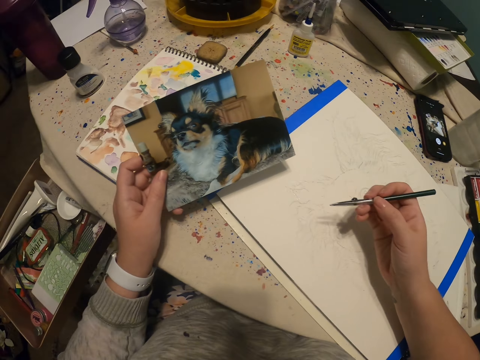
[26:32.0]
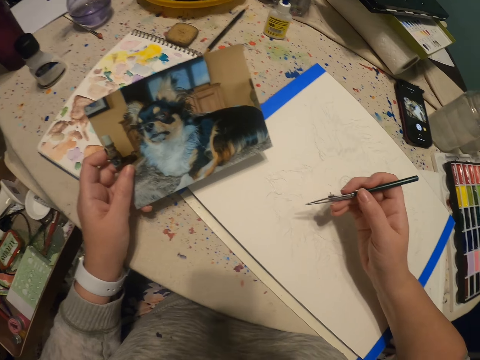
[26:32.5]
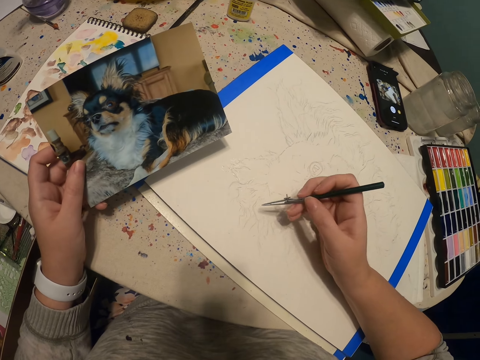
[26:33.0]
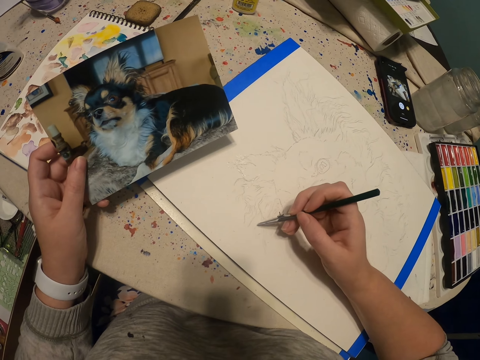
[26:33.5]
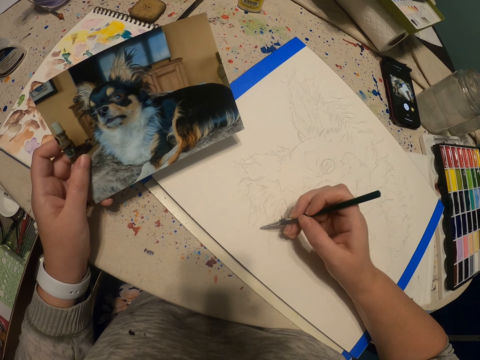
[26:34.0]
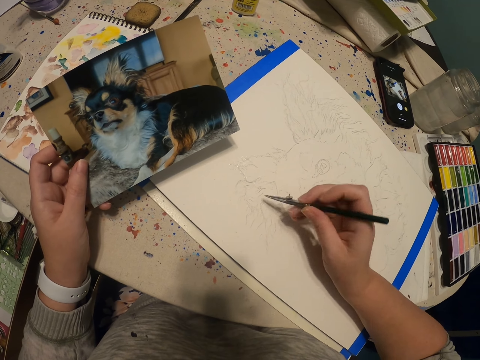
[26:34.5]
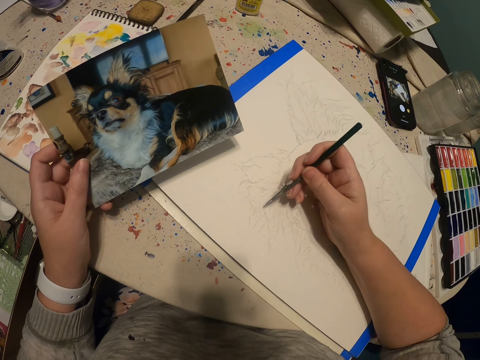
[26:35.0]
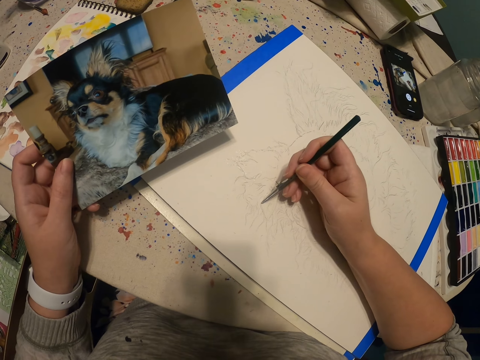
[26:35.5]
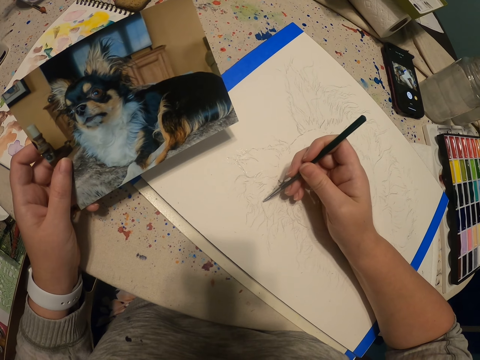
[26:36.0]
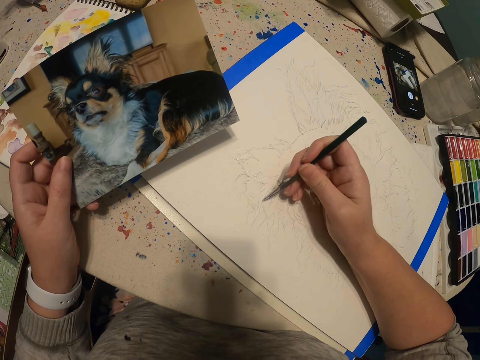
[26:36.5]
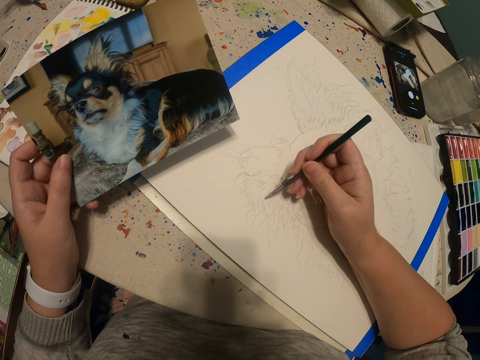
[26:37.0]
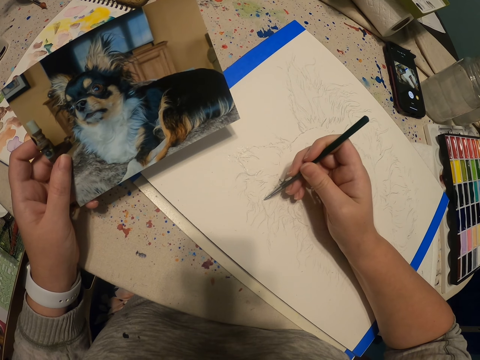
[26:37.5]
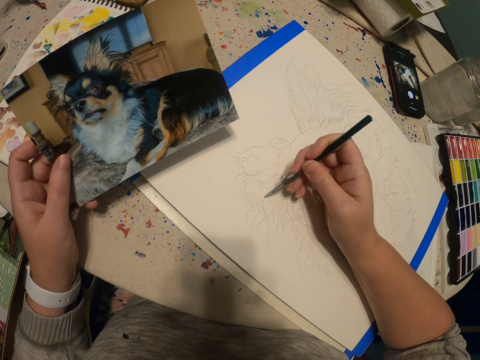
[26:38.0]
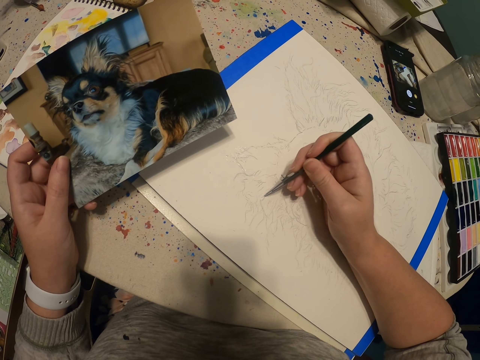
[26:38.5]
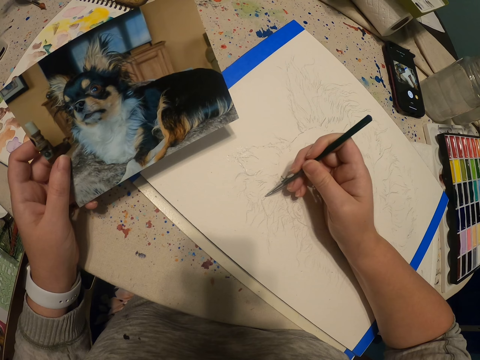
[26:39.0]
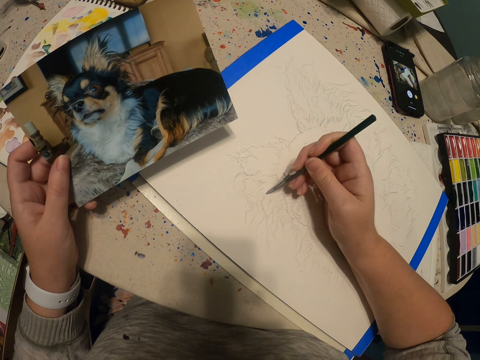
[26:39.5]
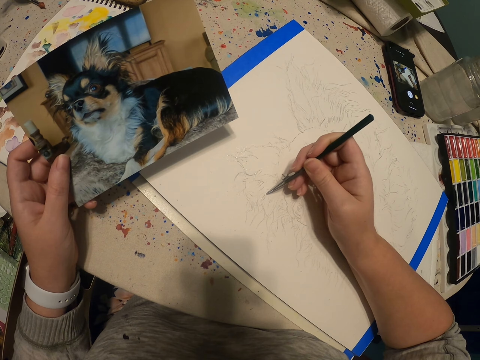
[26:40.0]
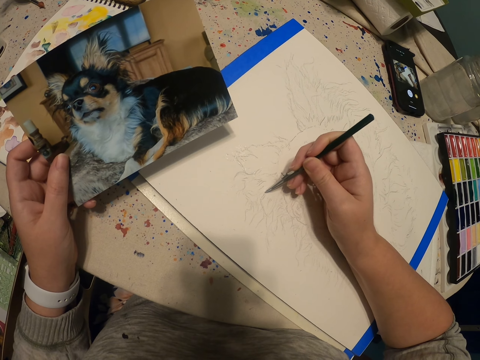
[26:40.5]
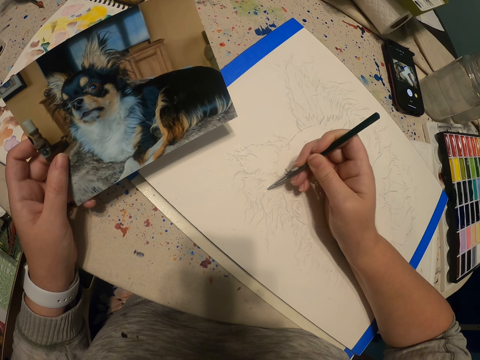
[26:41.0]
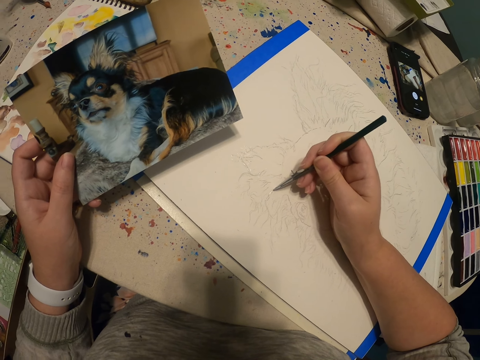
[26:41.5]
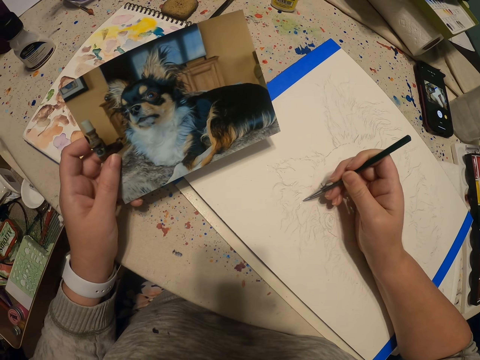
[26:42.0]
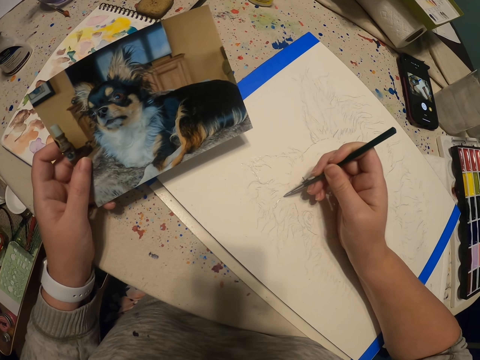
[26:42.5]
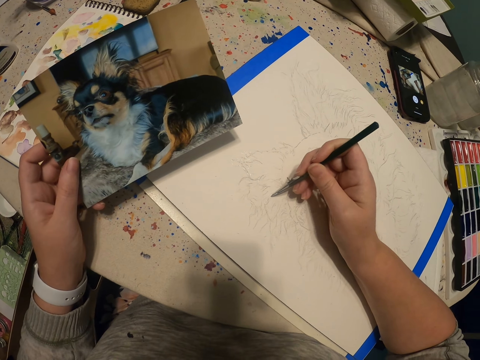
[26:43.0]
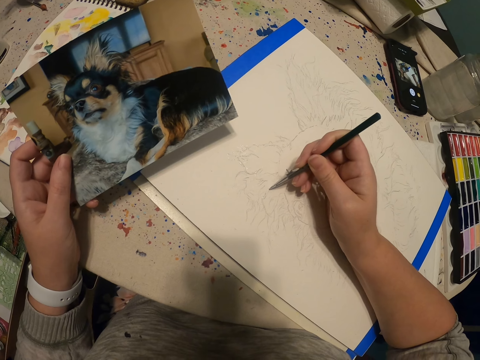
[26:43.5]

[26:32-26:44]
The camera wearer draws a dog on the book. They paint a sketch with a paint pen.

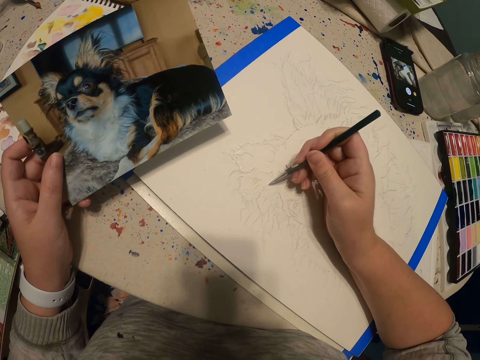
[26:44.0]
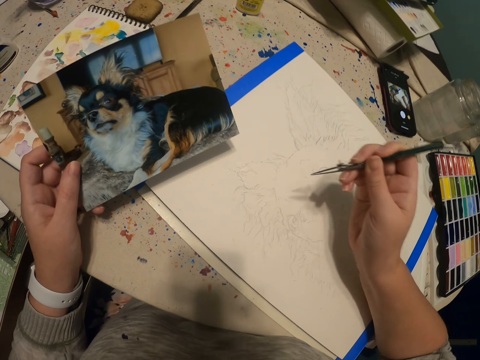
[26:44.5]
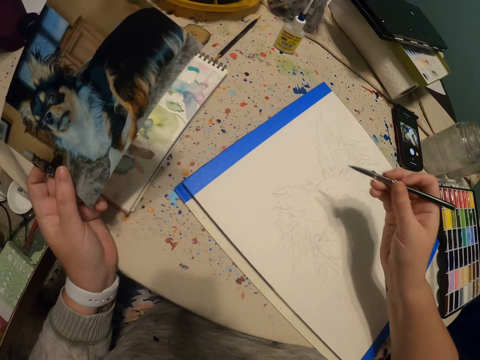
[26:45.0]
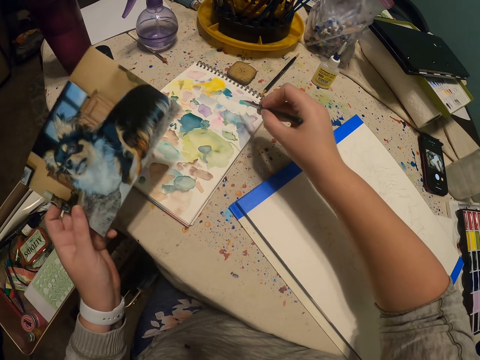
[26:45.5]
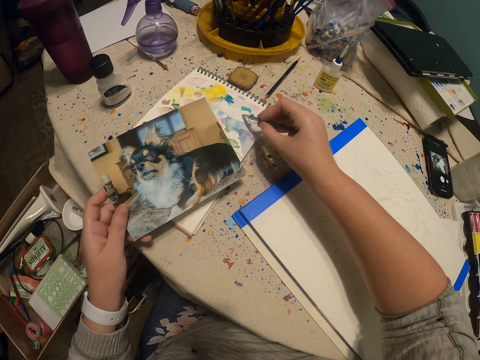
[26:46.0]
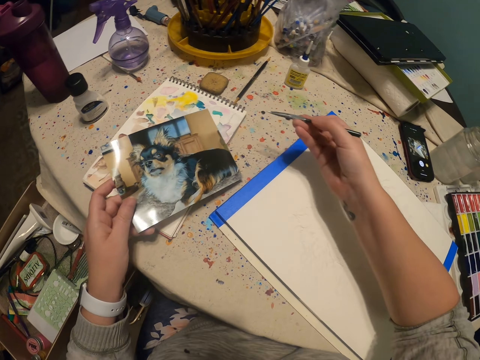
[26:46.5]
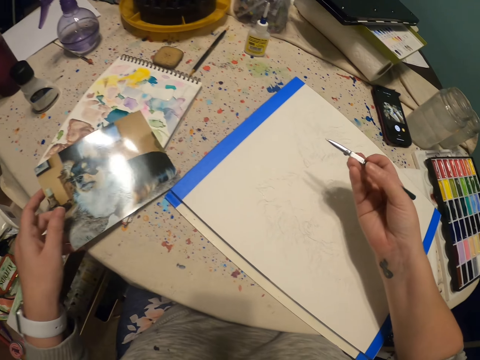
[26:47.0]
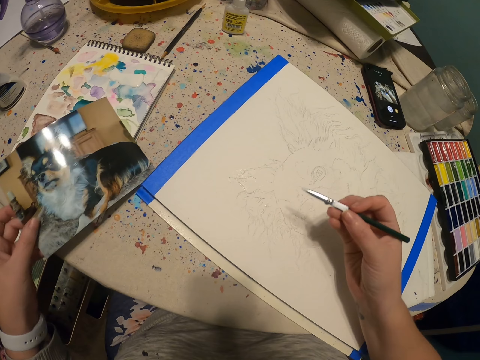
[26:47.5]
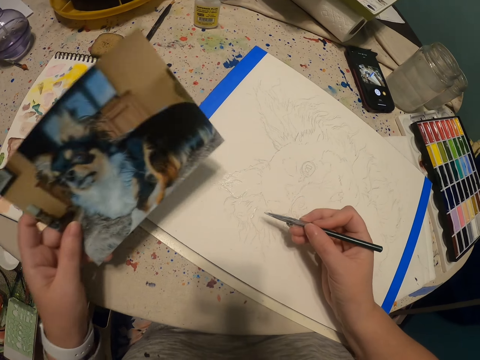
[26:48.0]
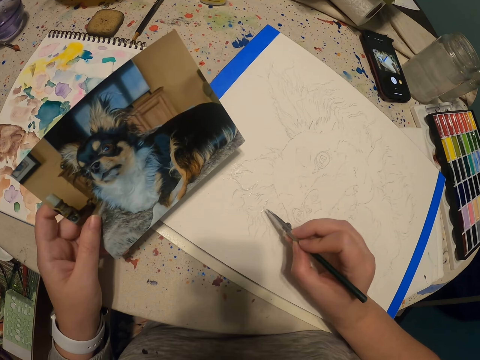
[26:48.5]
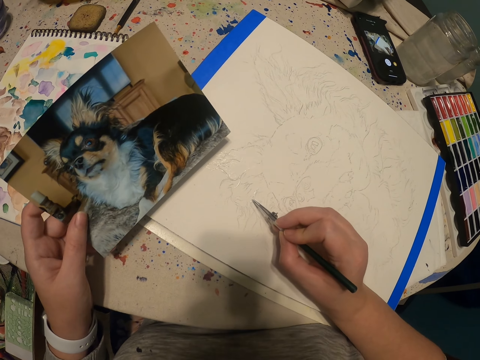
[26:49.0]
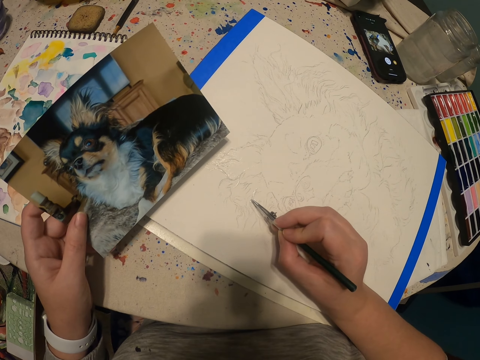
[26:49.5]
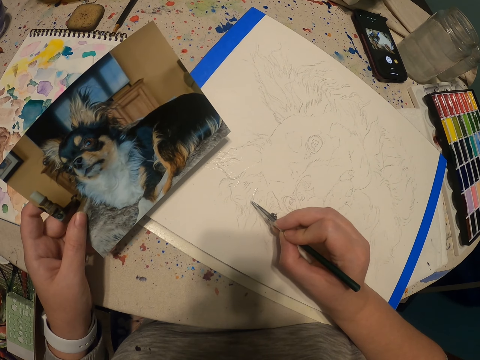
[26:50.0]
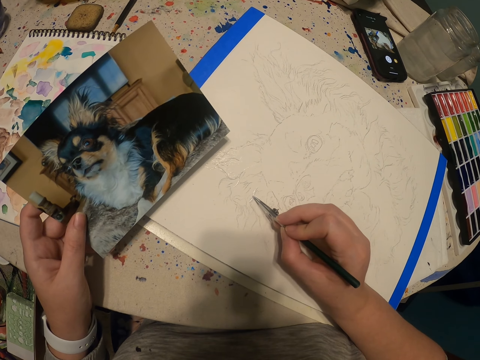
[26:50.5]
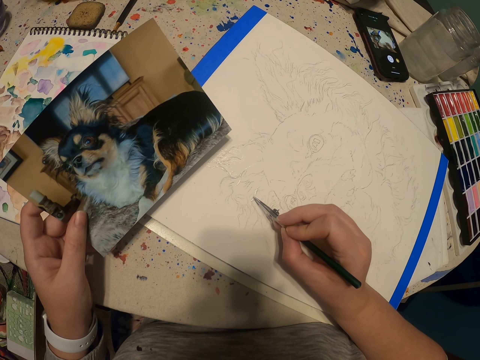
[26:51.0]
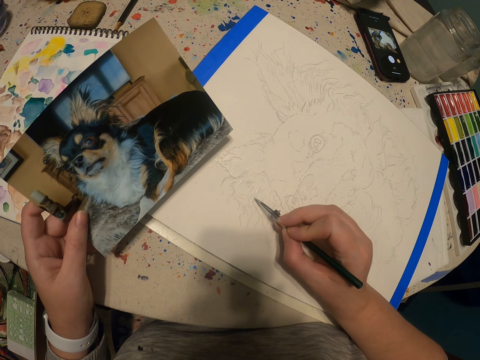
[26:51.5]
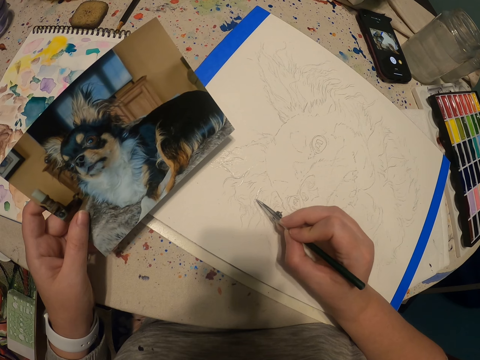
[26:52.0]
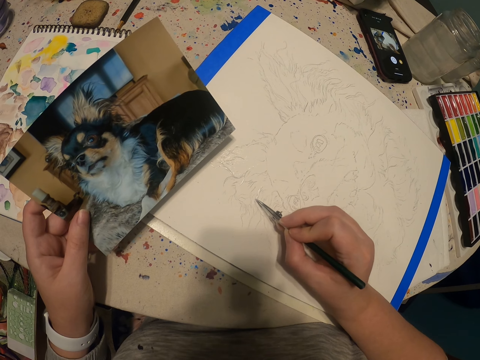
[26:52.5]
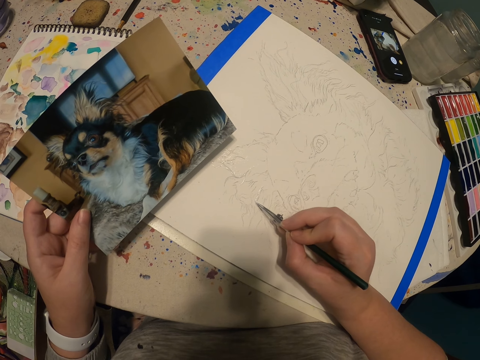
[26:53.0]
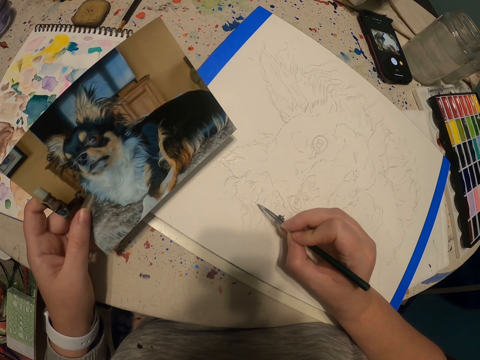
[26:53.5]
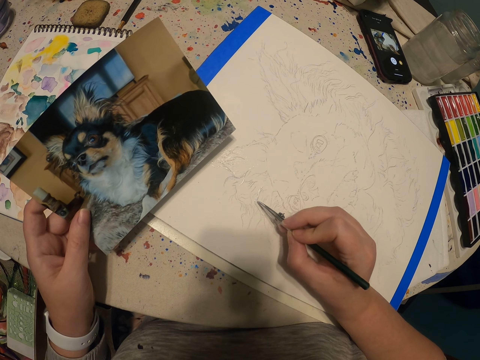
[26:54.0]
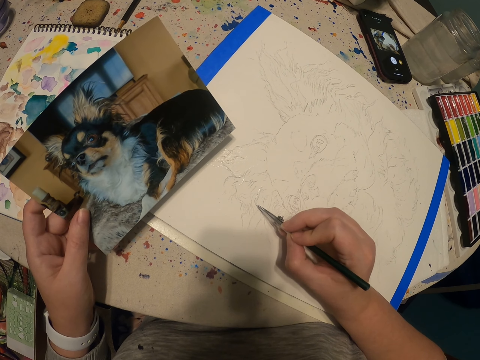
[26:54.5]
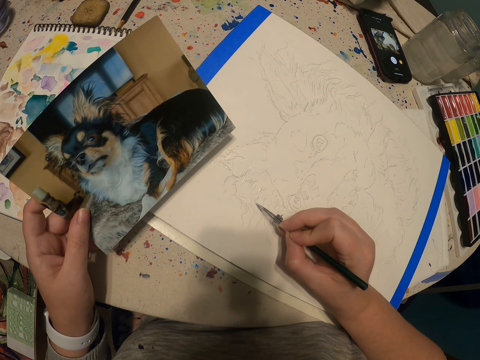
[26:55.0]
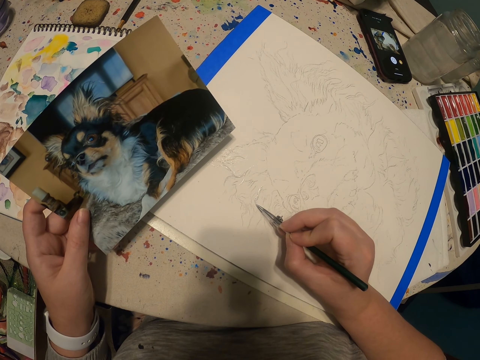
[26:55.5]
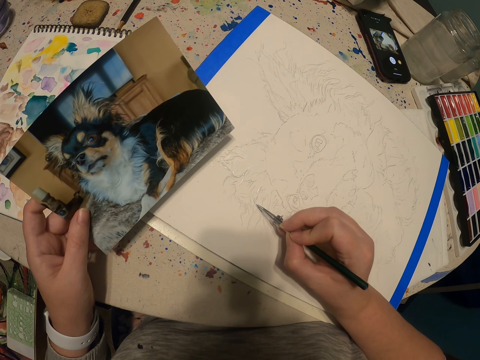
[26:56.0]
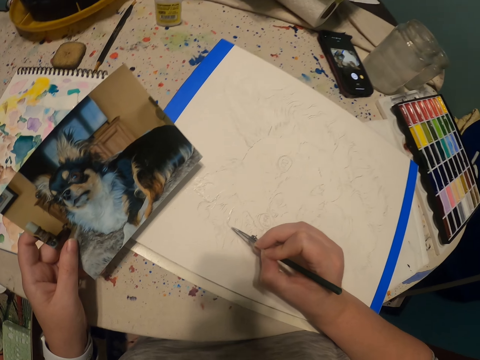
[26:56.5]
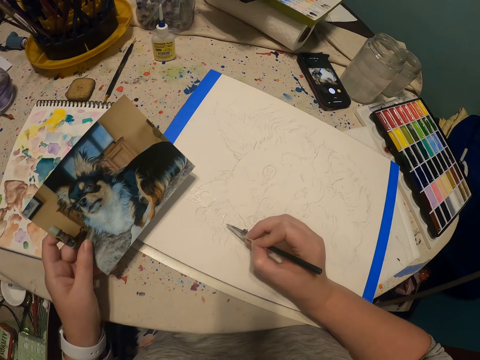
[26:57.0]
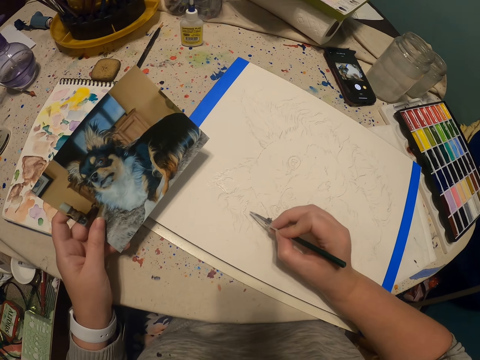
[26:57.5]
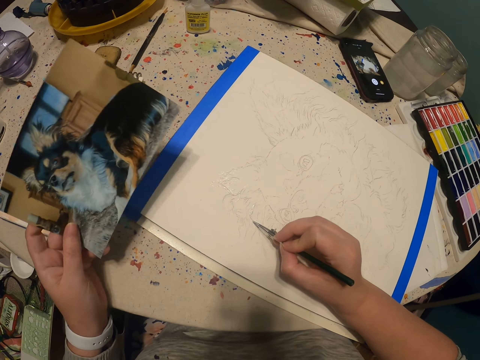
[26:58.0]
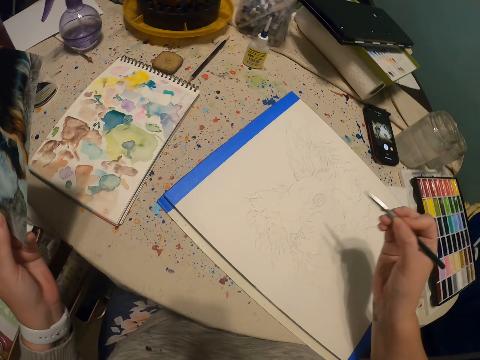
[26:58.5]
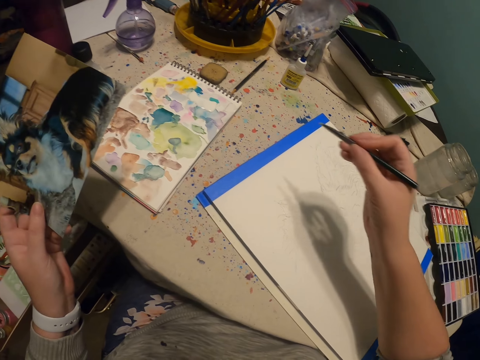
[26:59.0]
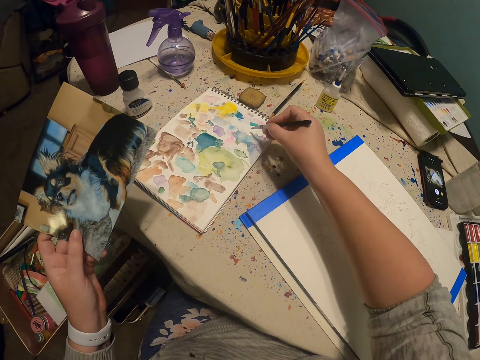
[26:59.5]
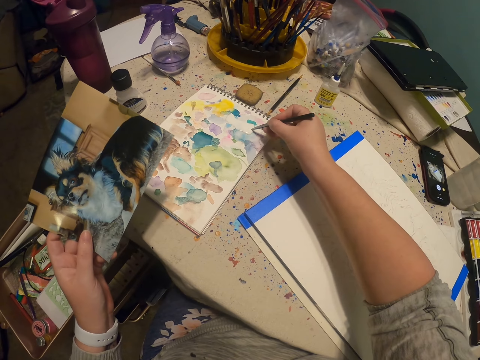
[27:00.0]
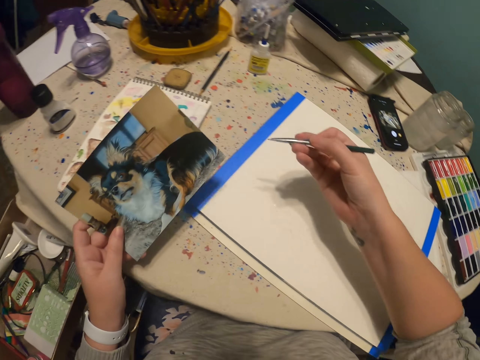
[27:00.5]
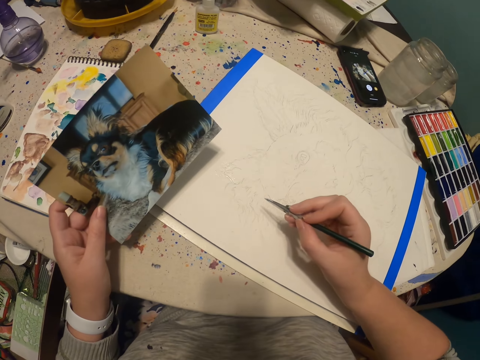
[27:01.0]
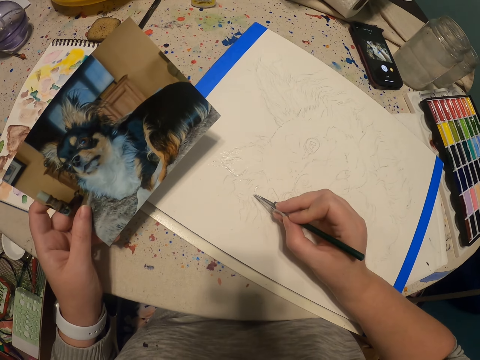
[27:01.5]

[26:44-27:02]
The camera wearer scoops paint with a paint pen. They draw a dog on the book with the paint pen. They scoop paint with the paint pen.
